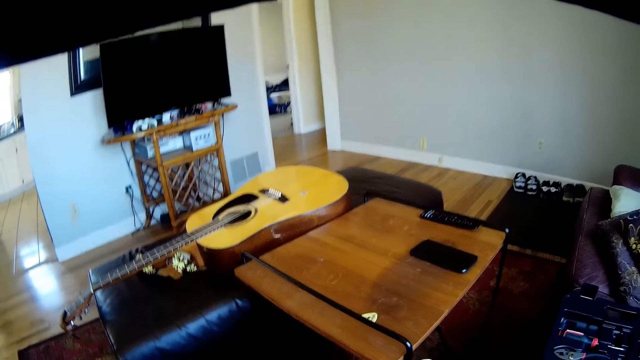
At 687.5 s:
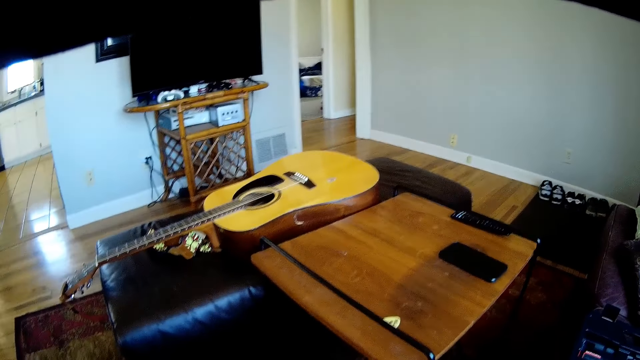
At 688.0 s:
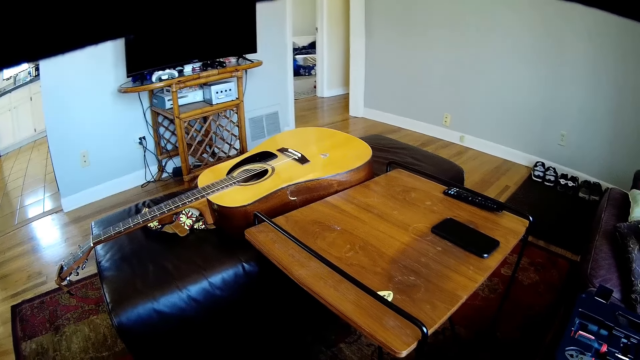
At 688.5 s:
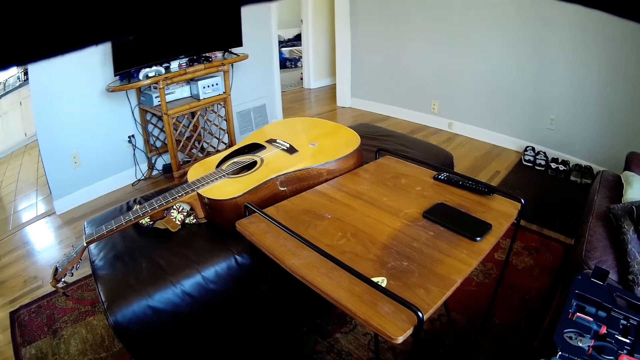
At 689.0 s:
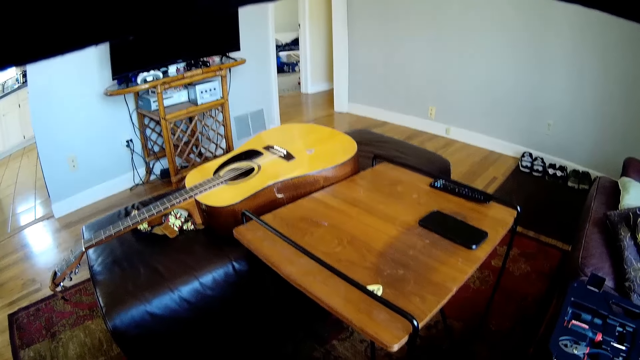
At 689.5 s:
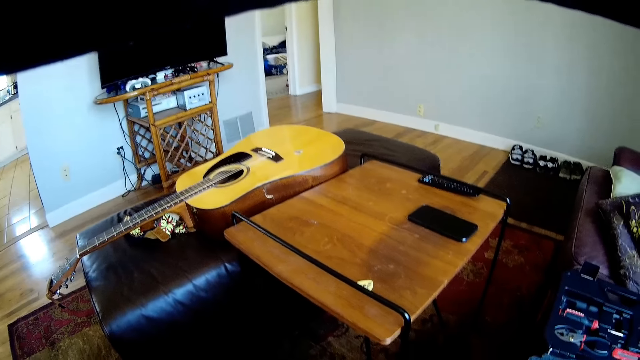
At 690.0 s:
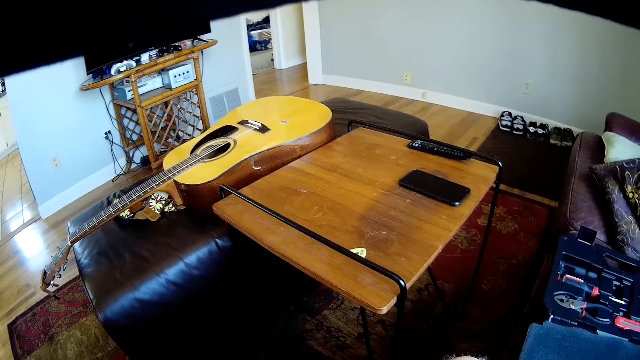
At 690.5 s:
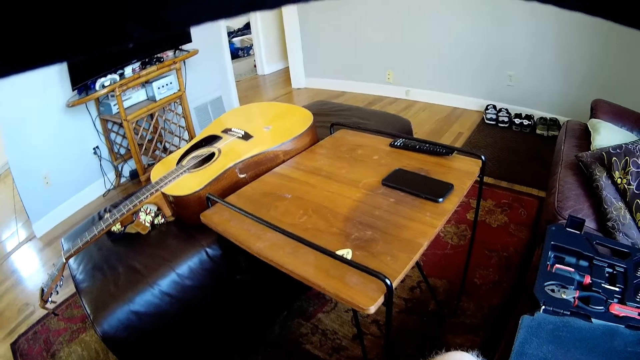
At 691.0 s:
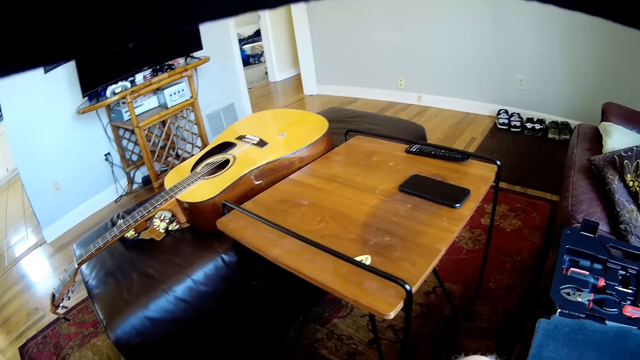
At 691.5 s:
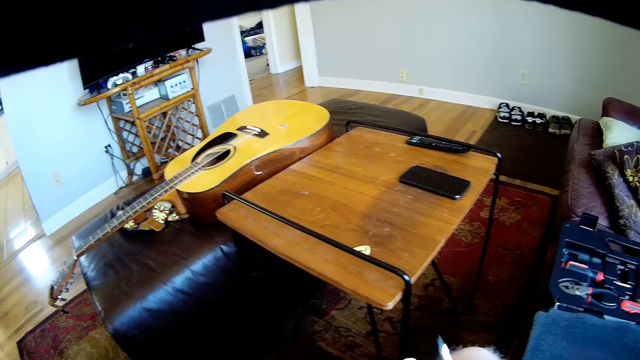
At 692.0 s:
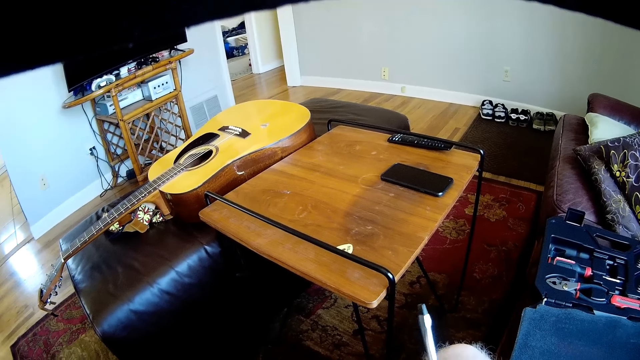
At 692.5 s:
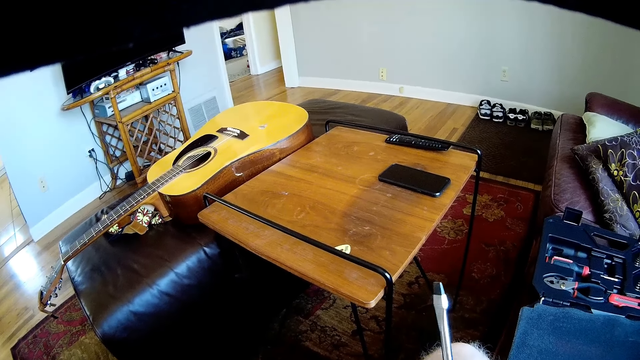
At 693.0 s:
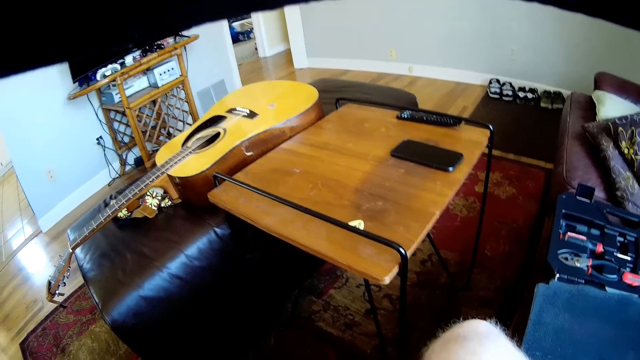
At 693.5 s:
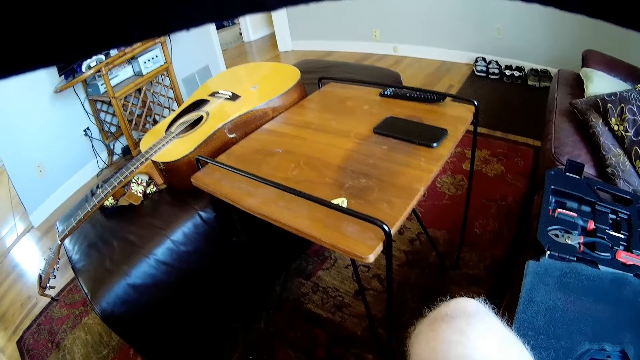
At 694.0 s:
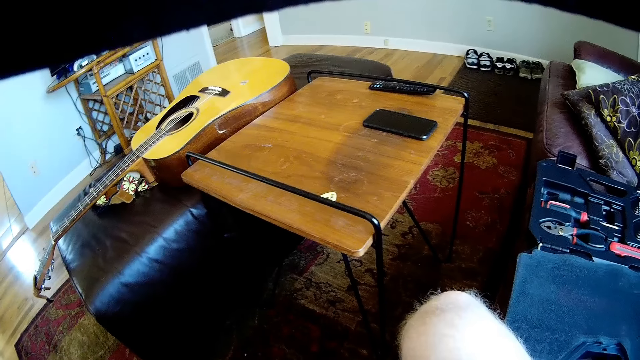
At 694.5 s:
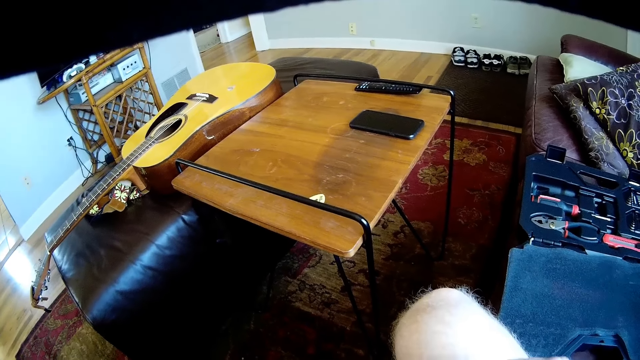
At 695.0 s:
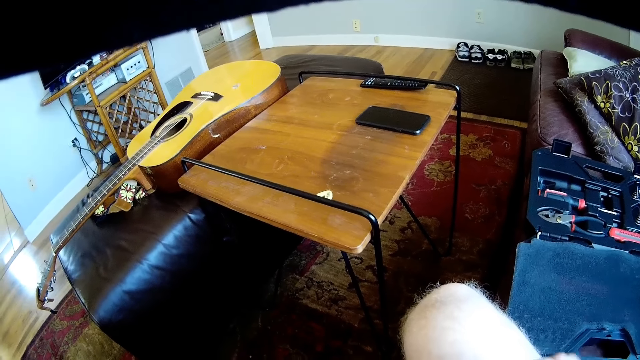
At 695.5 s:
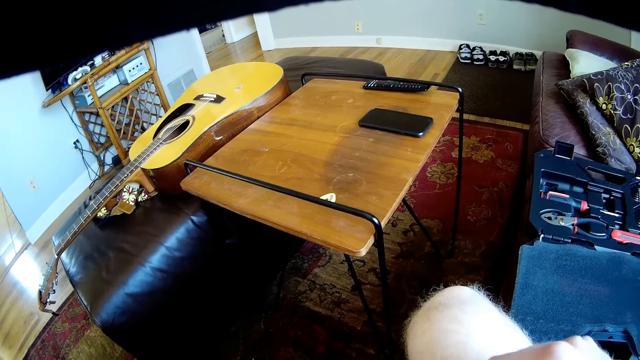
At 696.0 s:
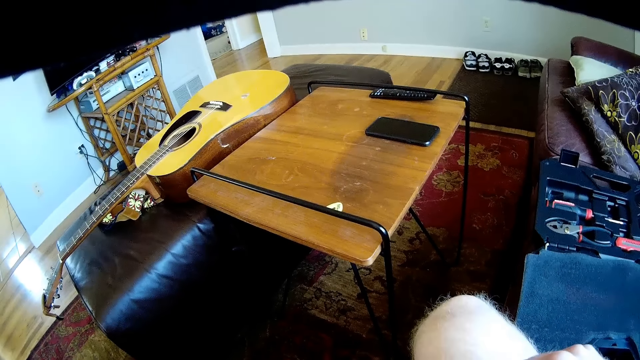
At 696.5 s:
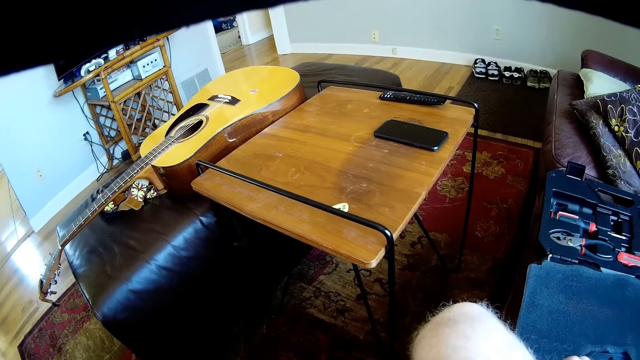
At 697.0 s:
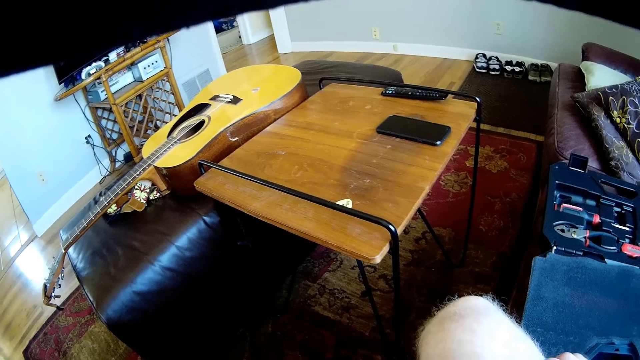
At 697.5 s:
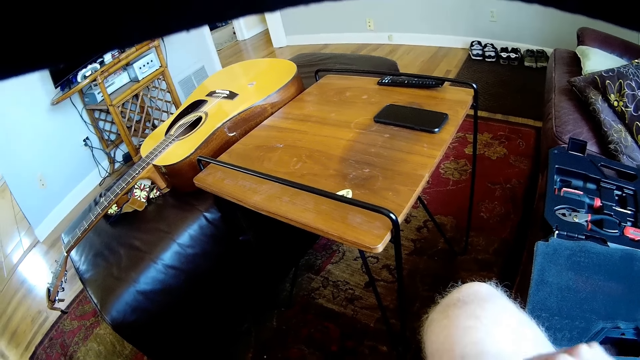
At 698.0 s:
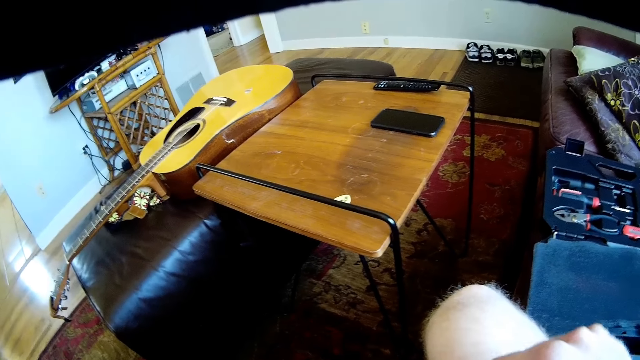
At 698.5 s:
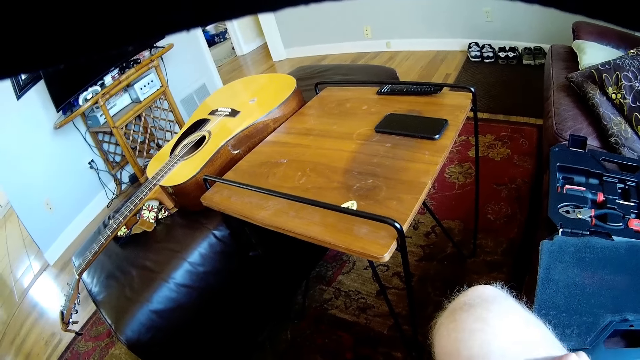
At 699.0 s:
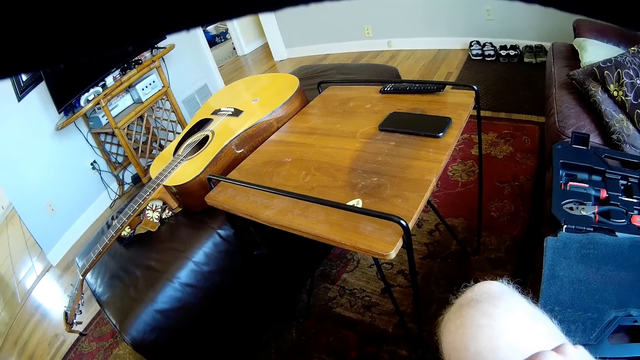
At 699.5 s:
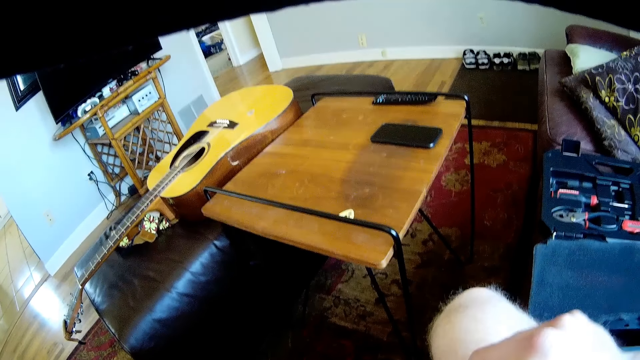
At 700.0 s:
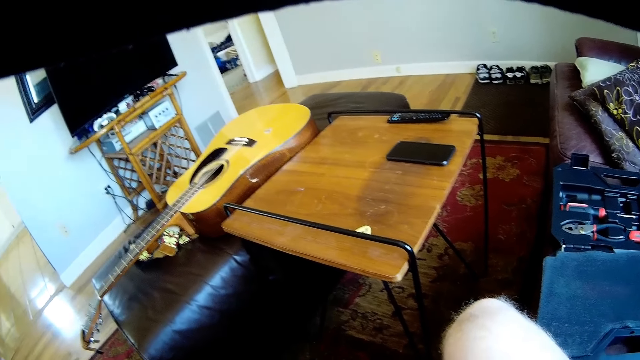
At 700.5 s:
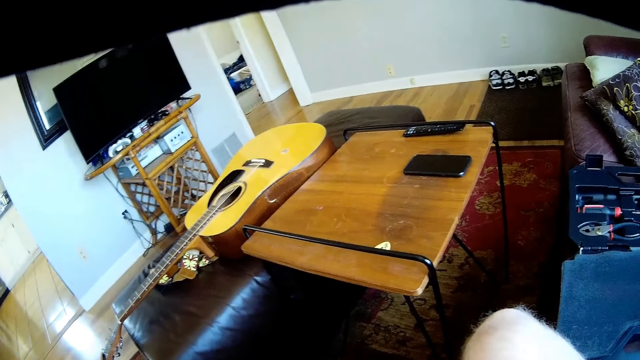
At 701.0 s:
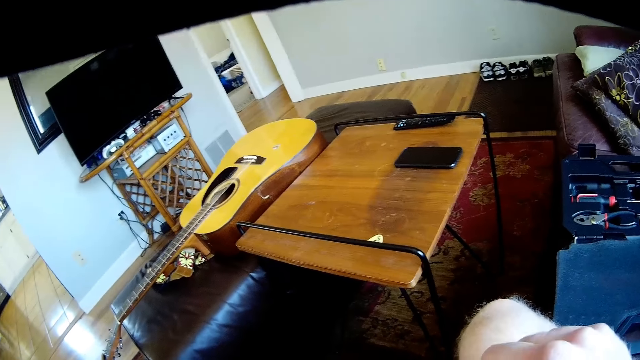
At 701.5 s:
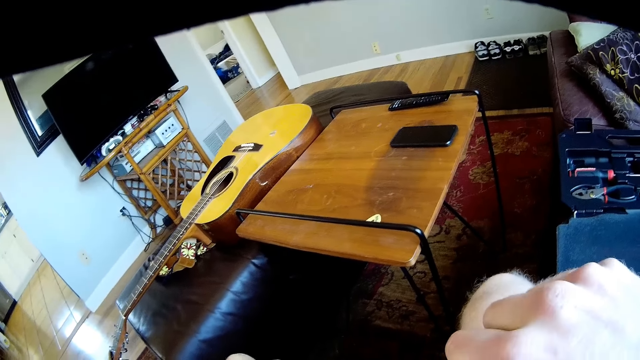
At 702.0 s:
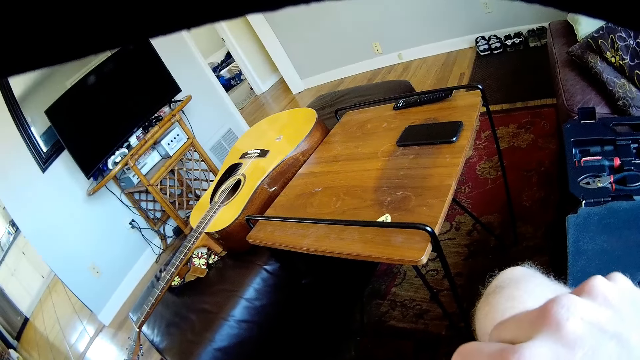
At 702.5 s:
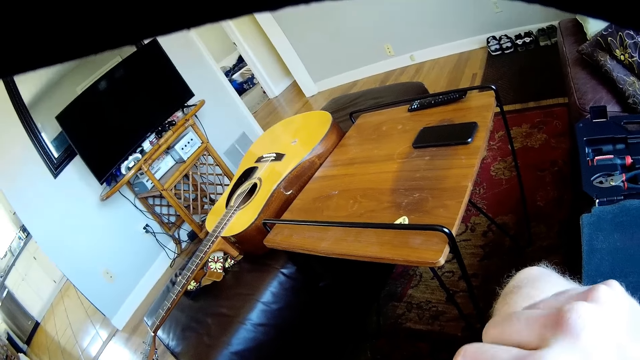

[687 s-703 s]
The camera wearer works on the cord in his left hand with a screwdriver in his right hand. He holds the screwdriver. He fixes something.

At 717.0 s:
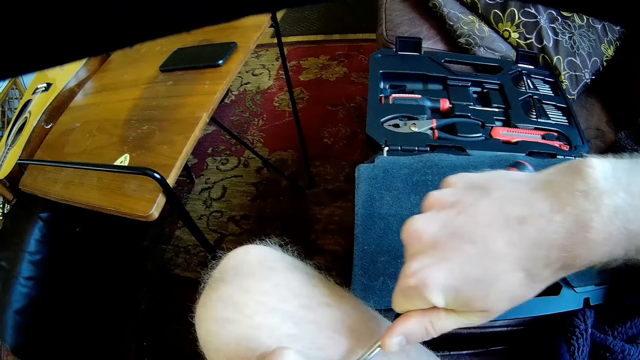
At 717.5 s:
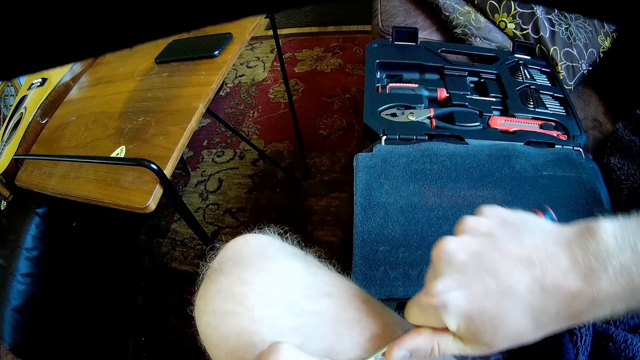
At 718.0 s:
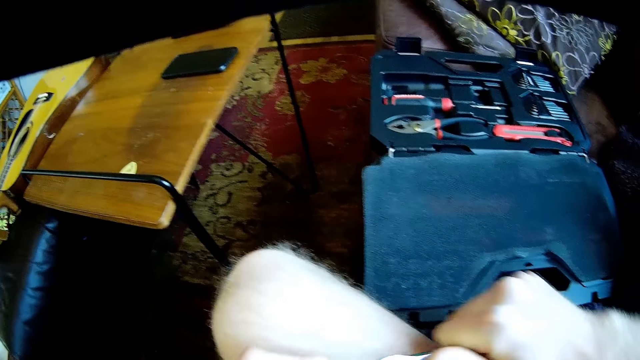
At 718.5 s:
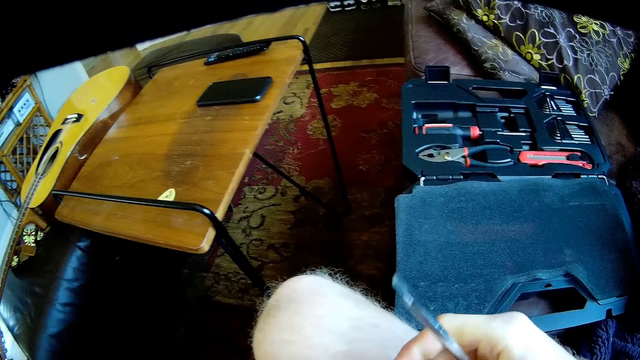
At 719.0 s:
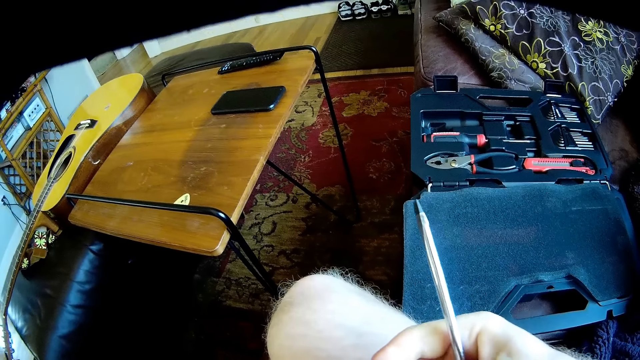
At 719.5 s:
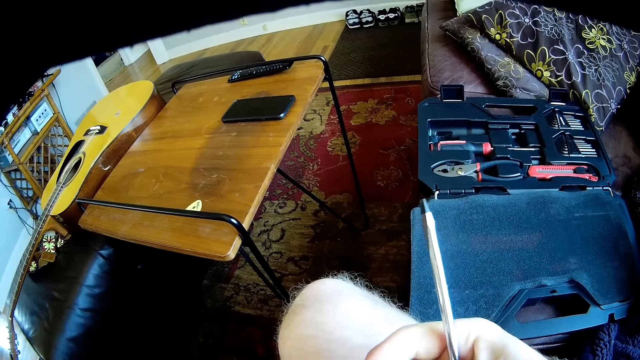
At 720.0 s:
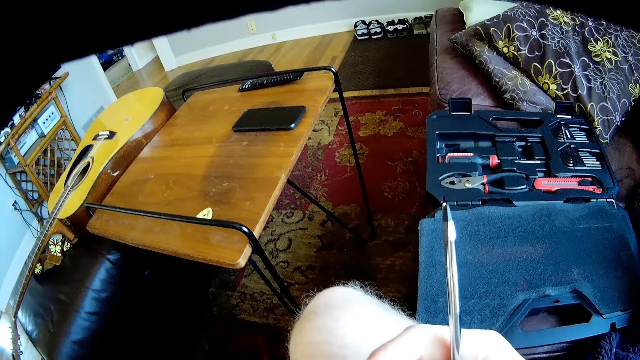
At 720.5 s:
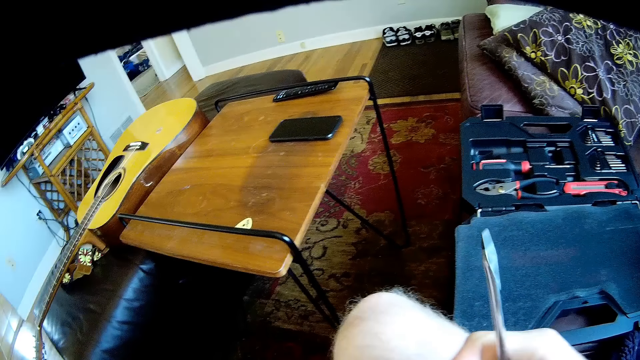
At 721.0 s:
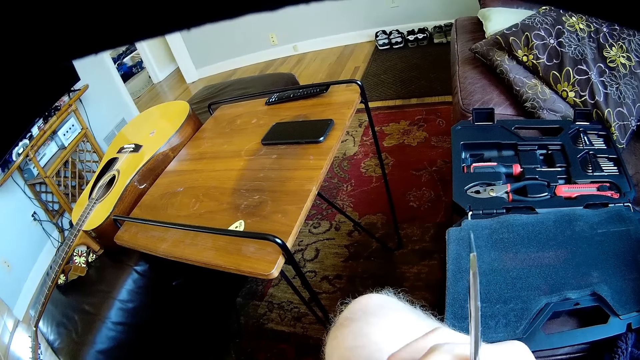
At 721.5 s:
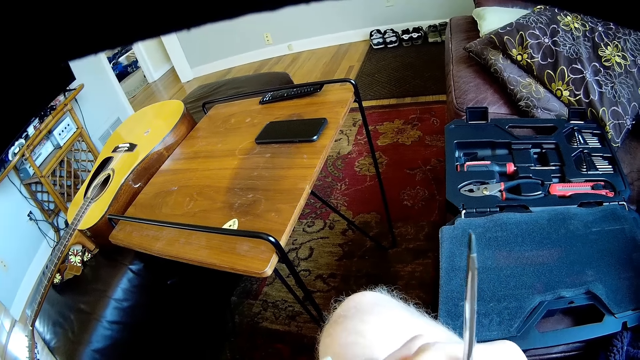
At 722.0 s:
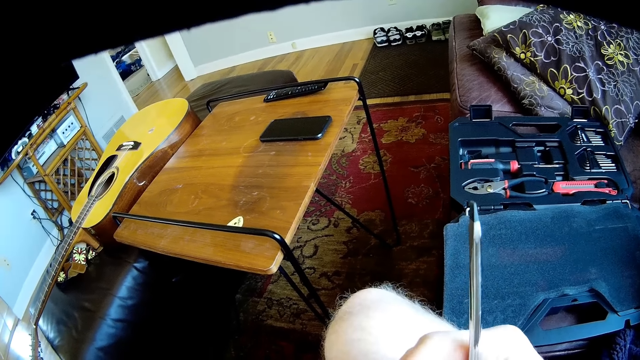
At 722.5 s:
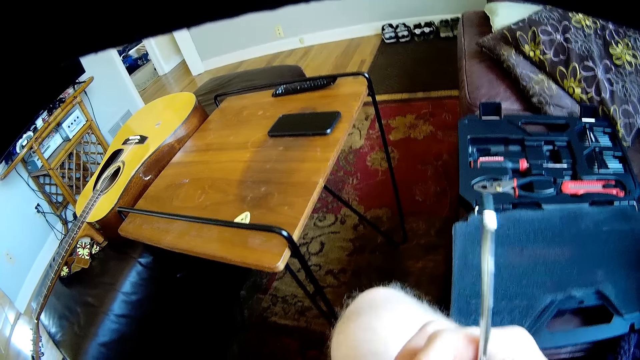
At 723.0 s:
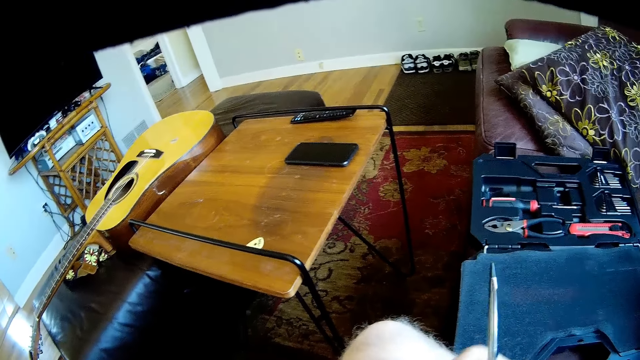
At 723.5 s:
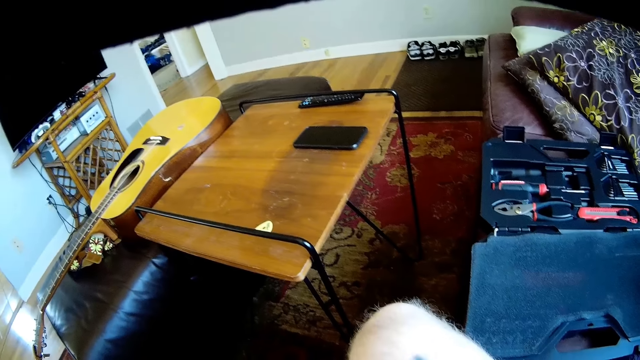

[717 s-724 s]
The camera wearer holds a screwdriver.
